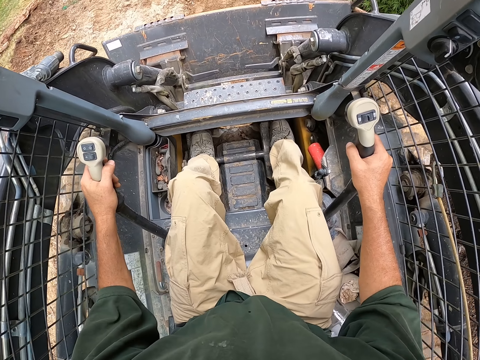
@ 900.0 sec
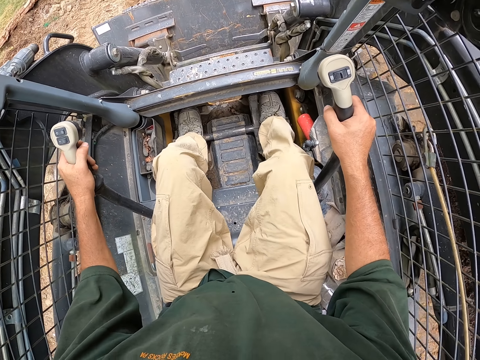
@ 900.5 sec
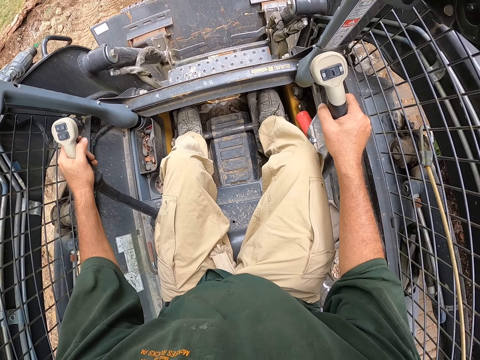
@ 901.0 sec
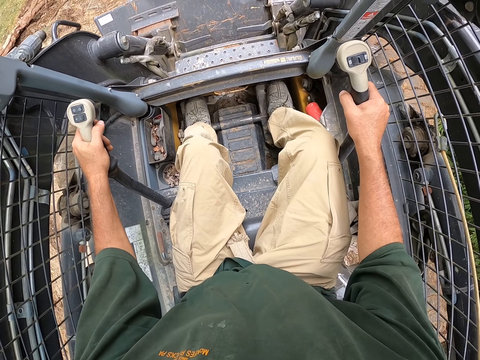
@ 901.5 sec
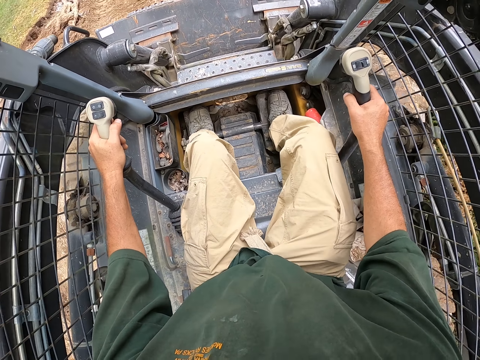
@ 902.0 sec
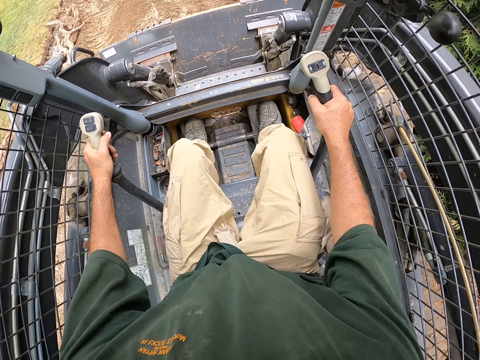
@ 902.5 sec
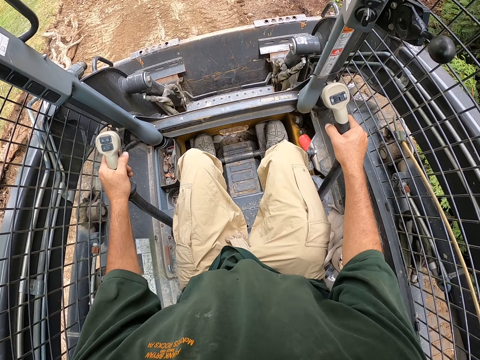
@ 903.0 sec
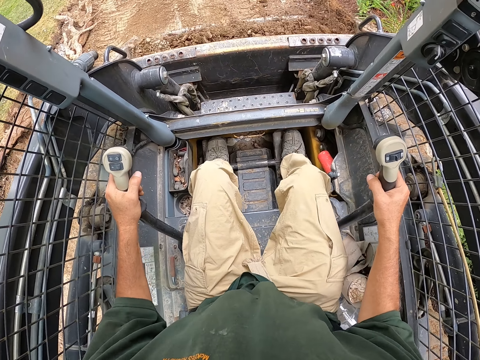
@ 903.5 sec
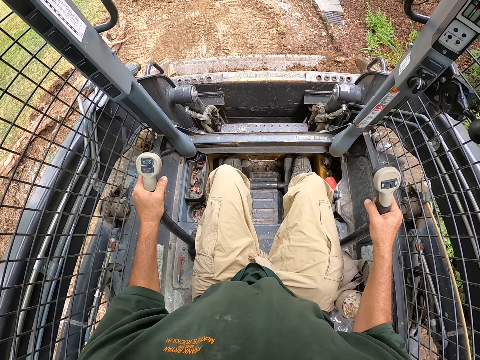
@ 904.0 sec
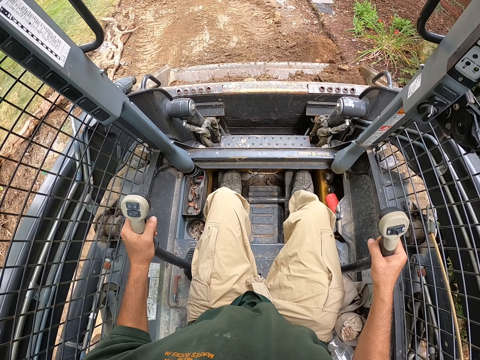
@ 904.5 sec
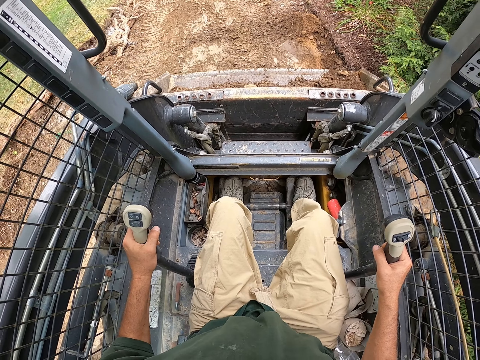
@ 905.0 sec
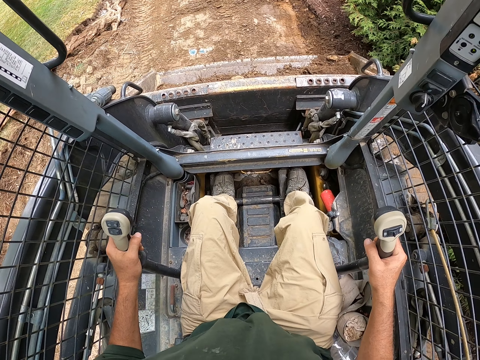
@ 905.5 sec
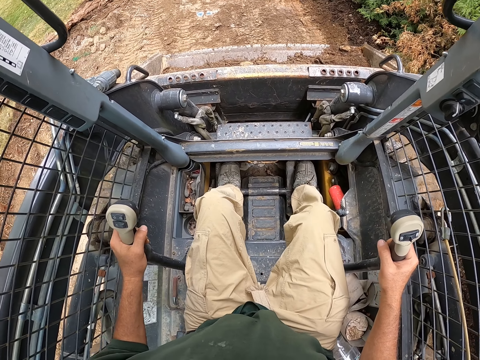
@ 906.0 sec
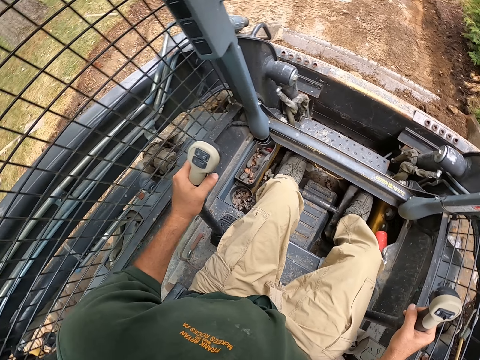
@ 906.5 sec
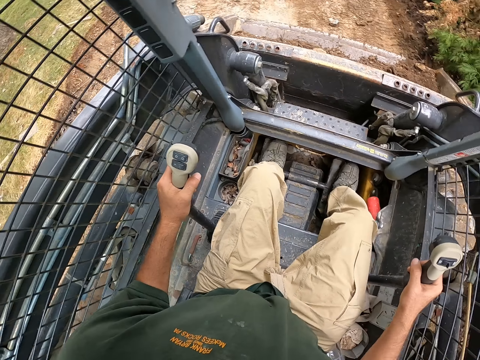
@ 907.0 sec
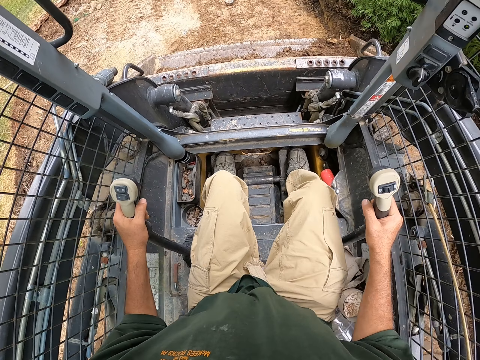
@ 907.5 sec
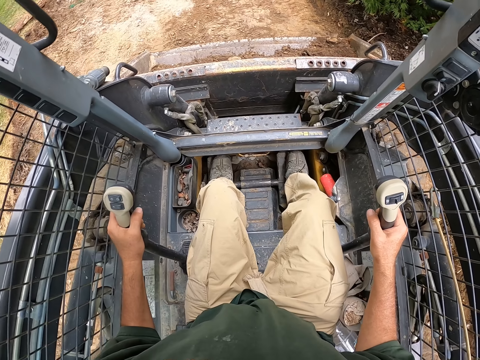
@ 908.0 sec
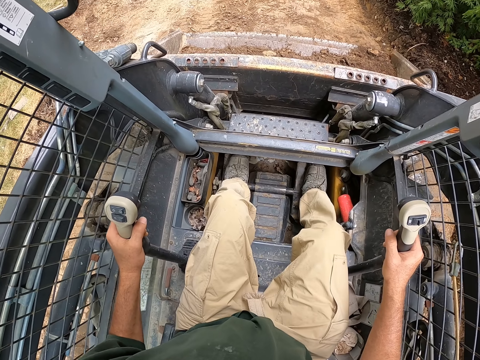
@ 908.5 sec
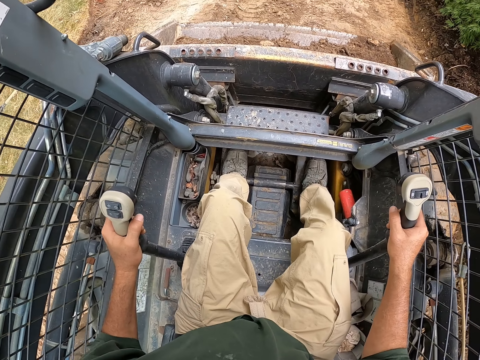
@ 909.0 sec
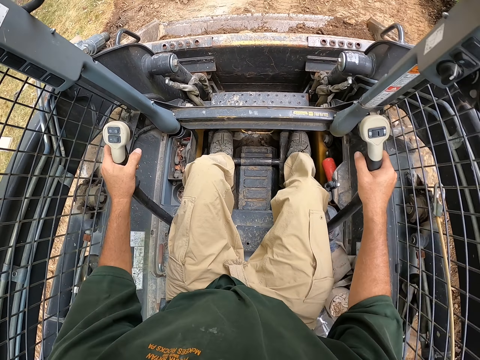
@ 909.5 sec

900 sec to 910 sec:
The camera wearer picks soil. He reverses the backhoe. He turns his head.

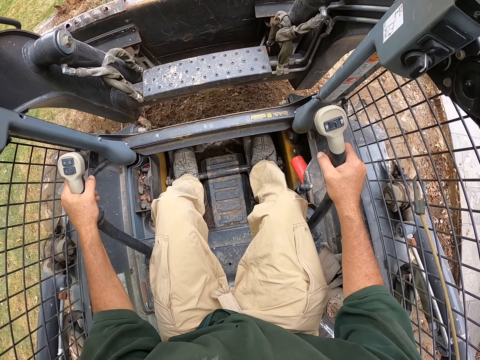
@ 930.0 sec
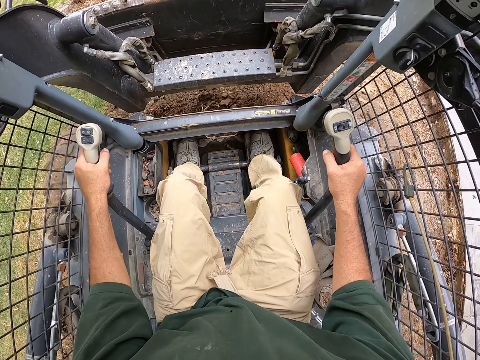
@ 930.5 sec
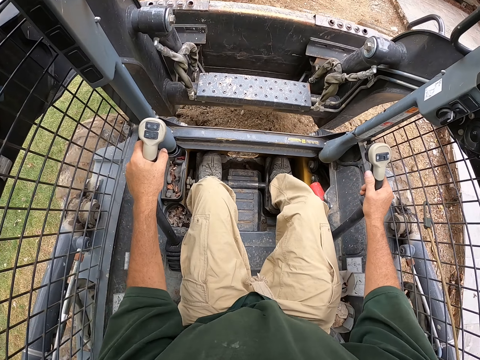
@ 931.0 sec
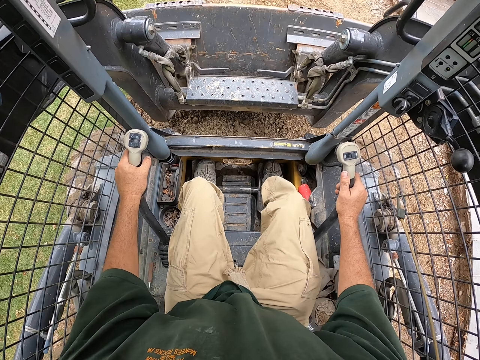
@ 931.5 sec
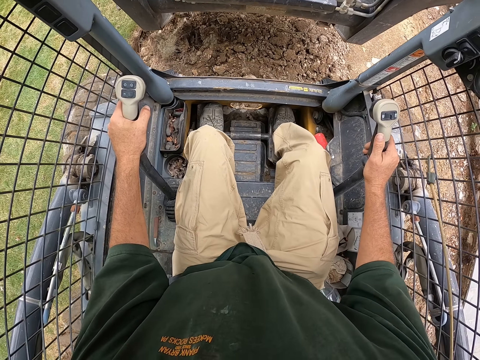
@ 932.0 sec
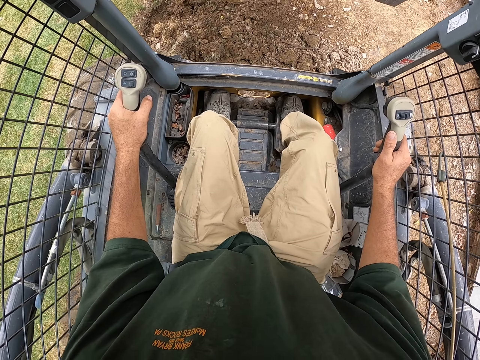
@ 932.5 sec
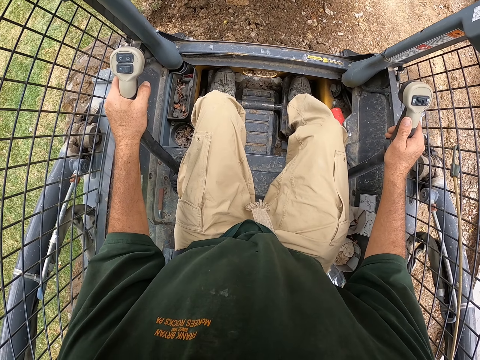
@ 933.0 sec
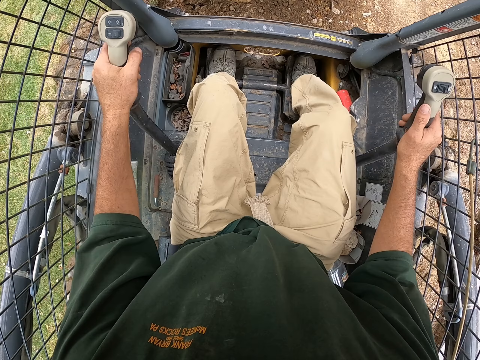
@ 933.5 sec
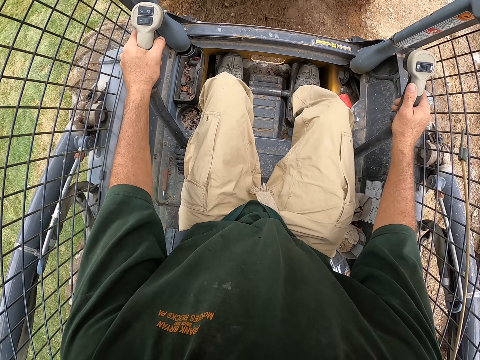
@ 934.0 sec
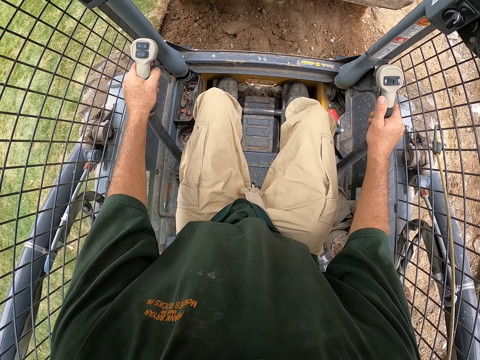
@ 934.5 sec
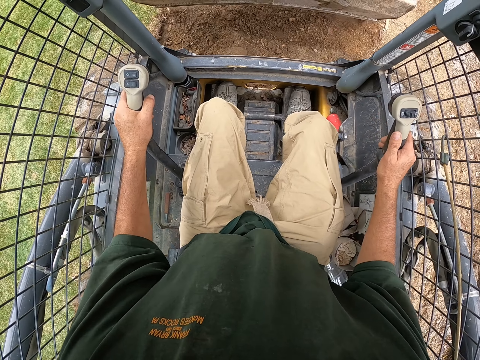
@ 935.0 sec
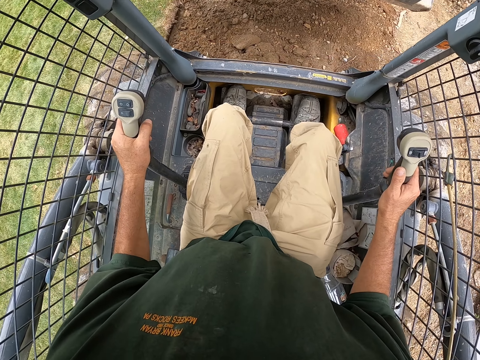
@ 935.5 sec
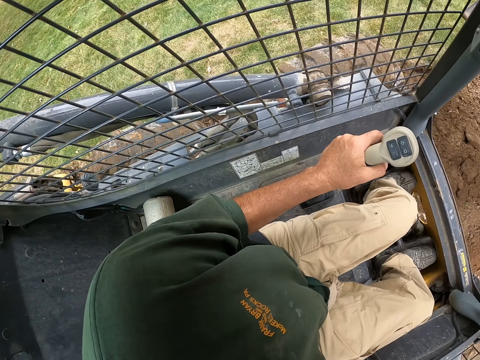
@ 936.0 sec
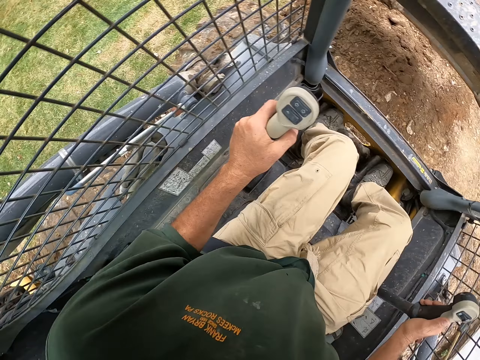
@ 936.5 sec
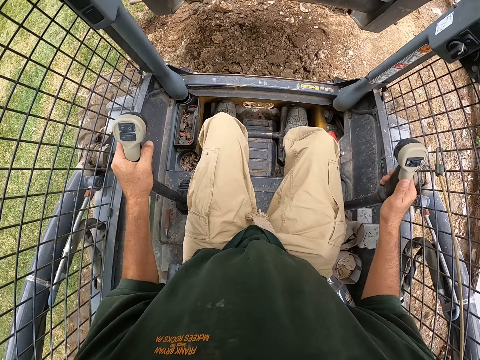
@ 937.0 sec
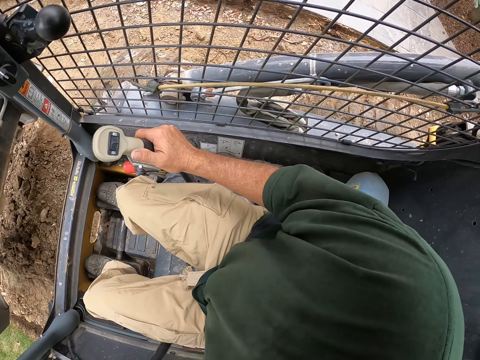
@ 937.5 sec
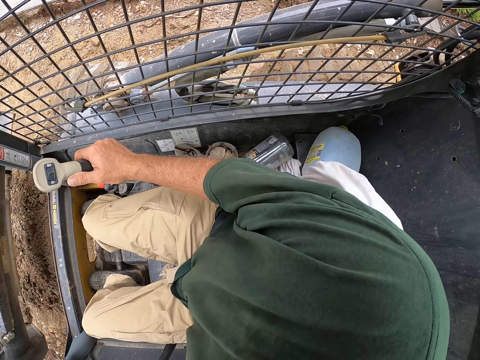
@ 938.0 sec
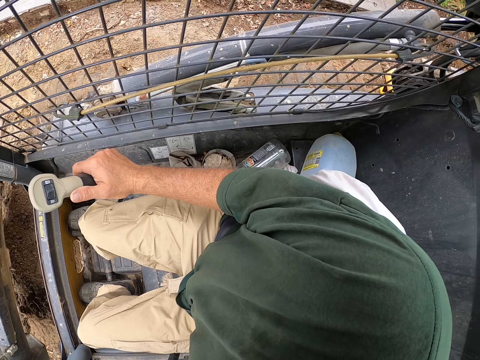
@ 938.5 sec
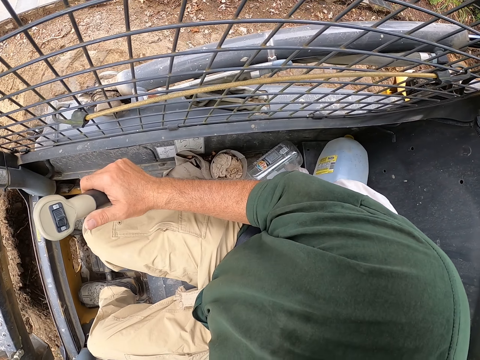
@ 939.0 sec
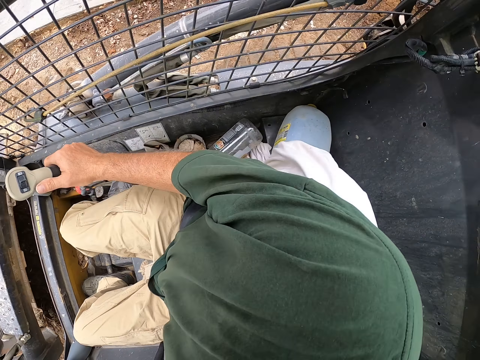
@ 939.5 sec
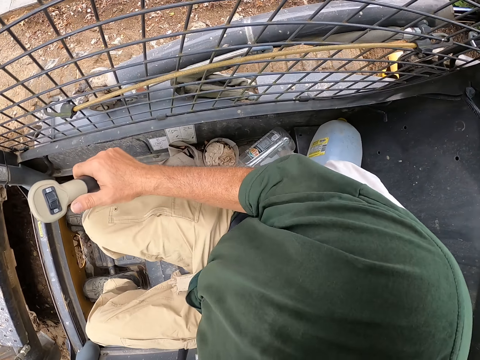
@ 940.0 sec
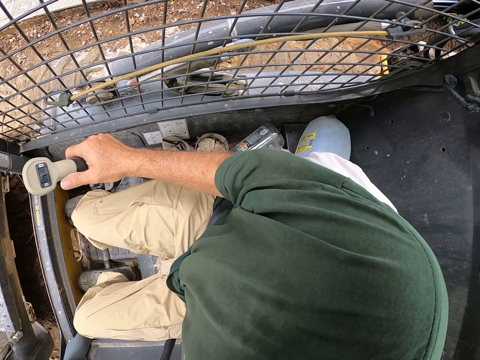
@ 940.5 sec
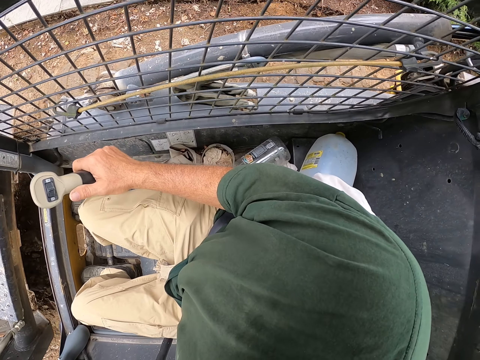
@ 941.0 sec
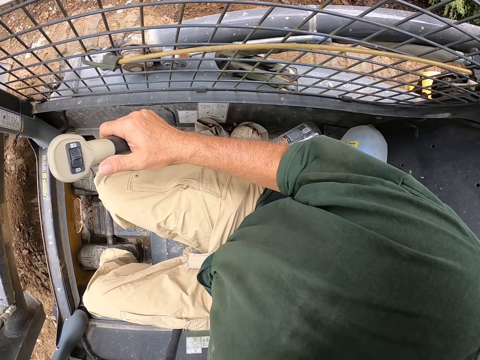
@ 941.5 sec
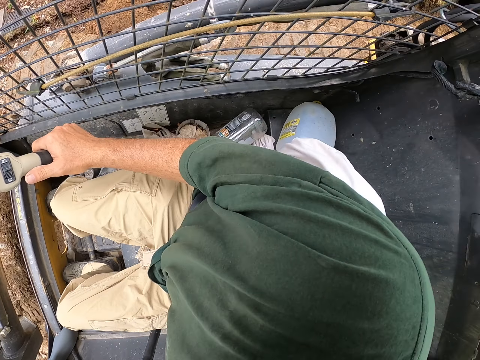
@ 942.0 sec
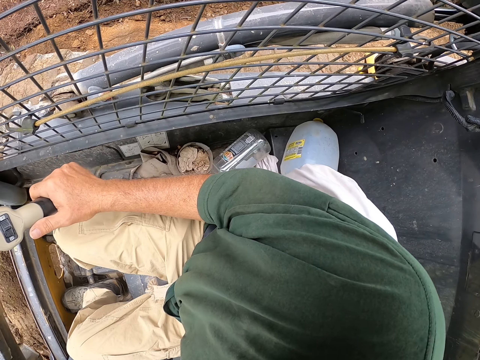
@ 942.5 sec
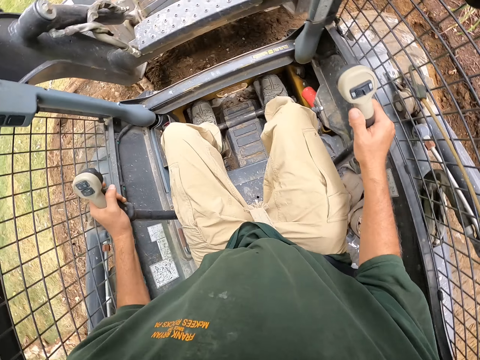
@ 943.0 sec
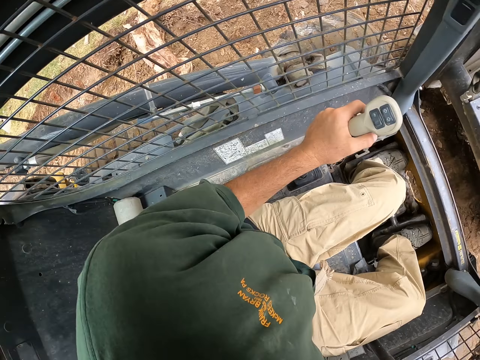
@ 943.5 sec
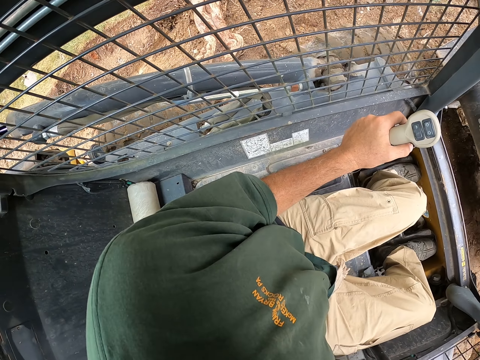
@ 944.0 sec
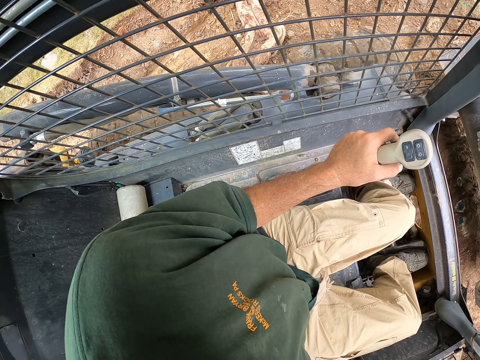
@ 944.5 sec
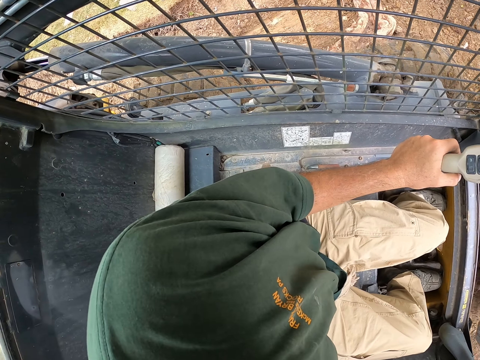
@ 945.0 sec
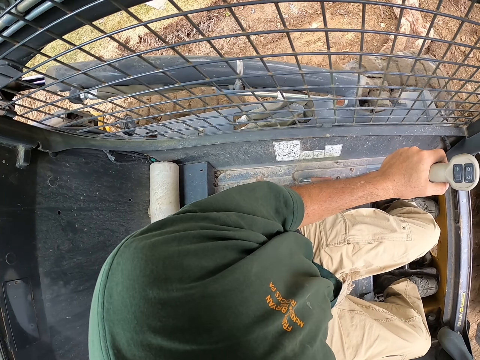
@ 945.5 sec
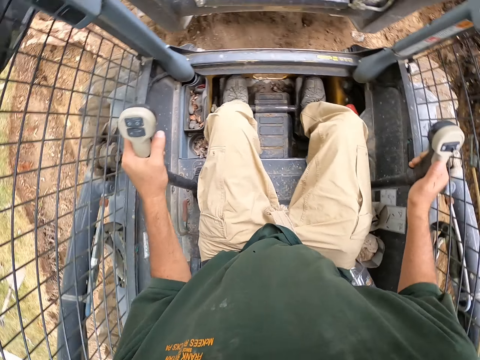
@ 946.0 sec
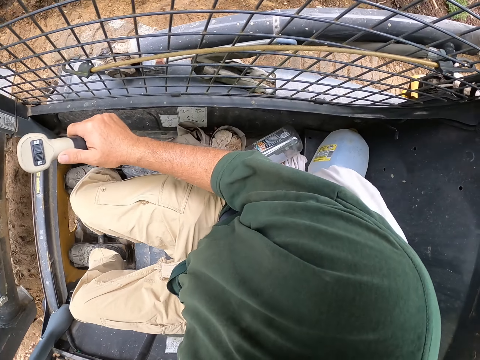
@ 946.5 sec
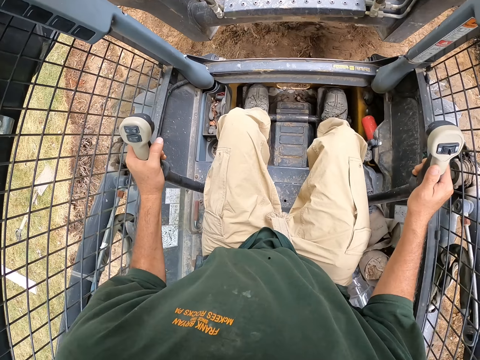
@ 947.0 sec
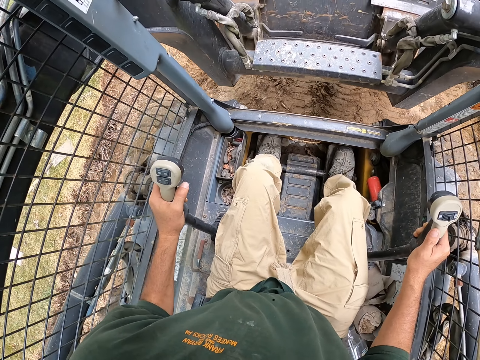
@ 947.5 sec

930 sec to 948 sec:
The camera wearer pours the soil. They look sideways. They reverse the backhoe.
